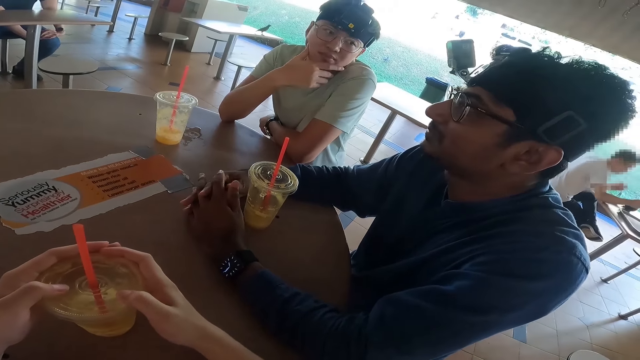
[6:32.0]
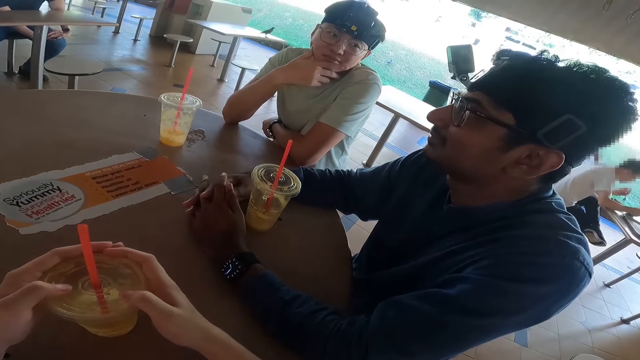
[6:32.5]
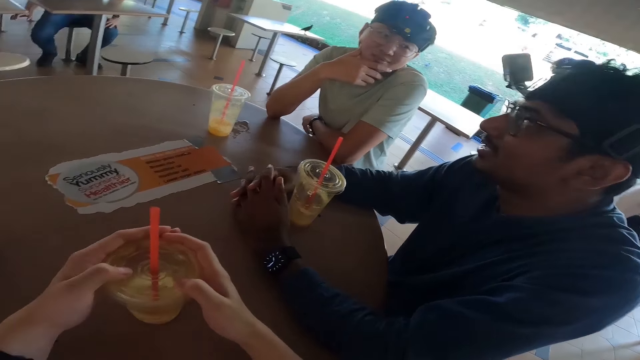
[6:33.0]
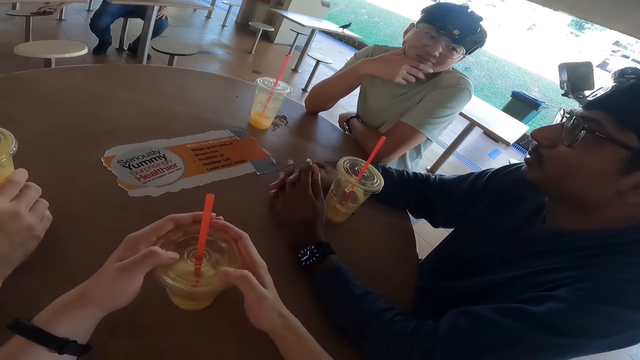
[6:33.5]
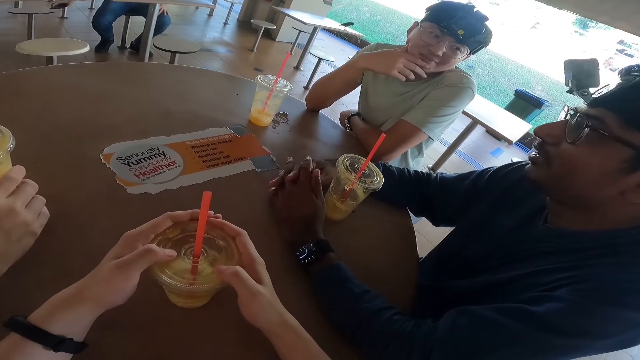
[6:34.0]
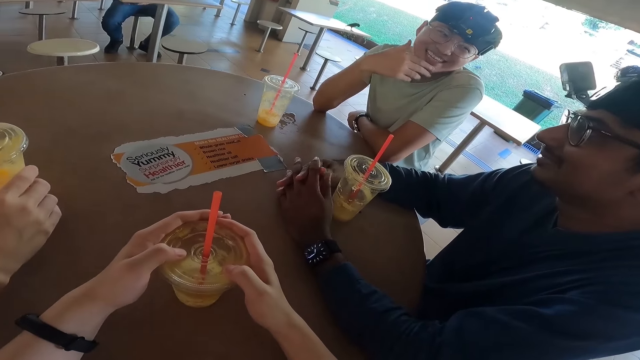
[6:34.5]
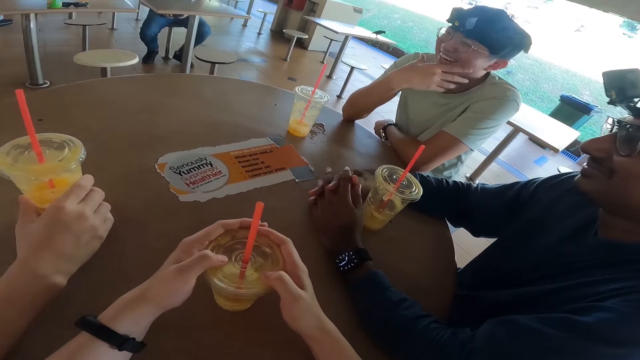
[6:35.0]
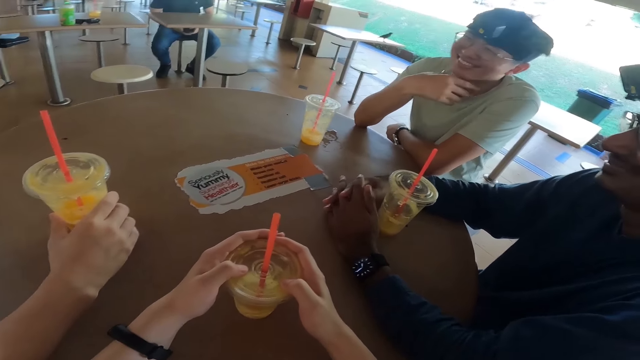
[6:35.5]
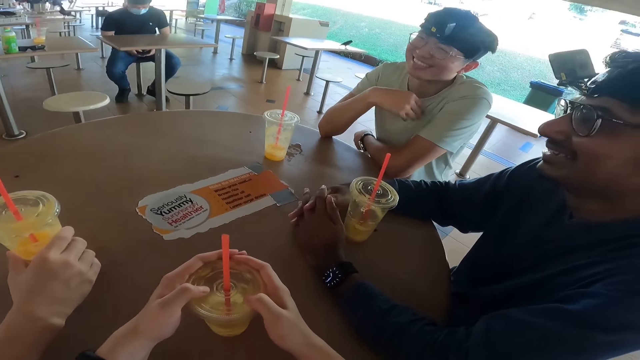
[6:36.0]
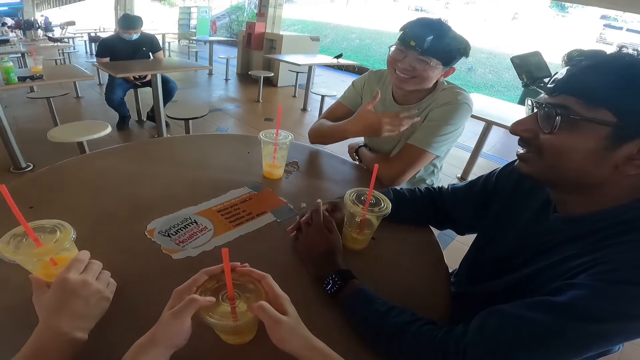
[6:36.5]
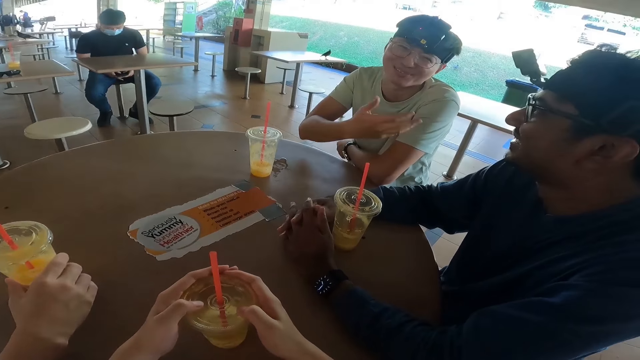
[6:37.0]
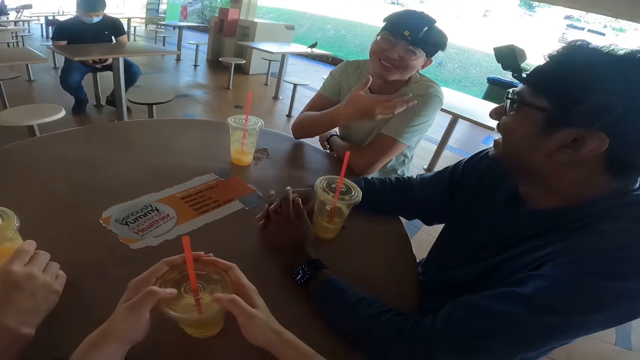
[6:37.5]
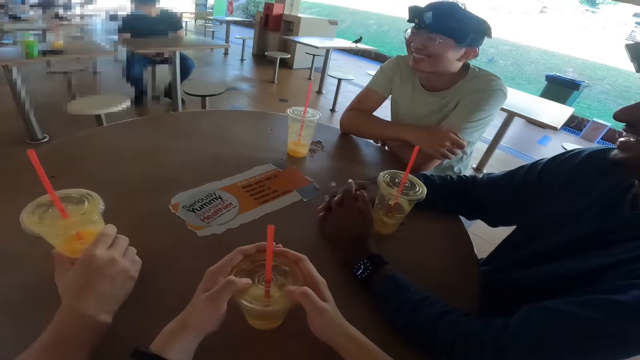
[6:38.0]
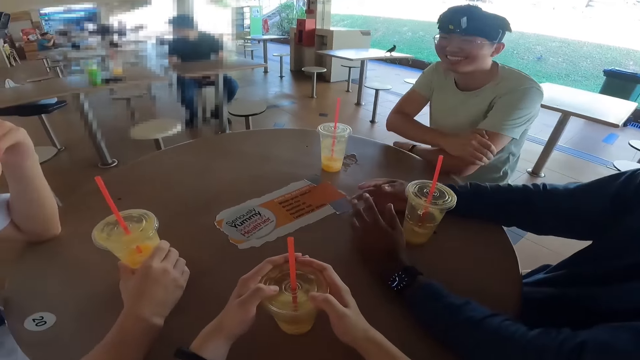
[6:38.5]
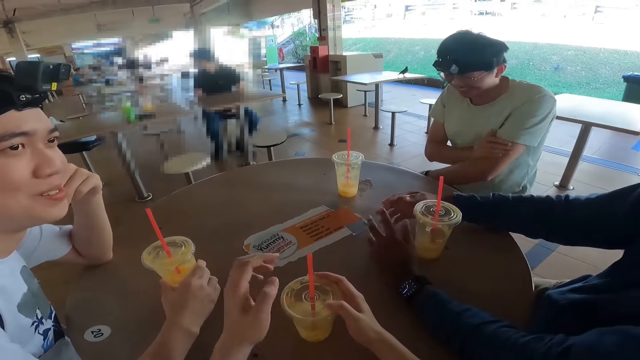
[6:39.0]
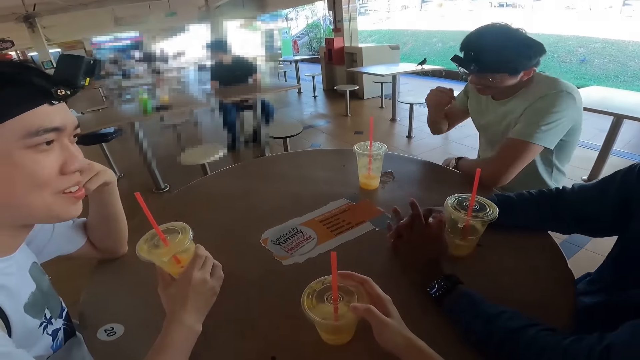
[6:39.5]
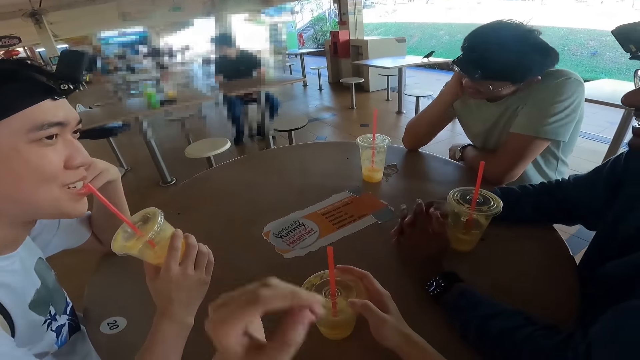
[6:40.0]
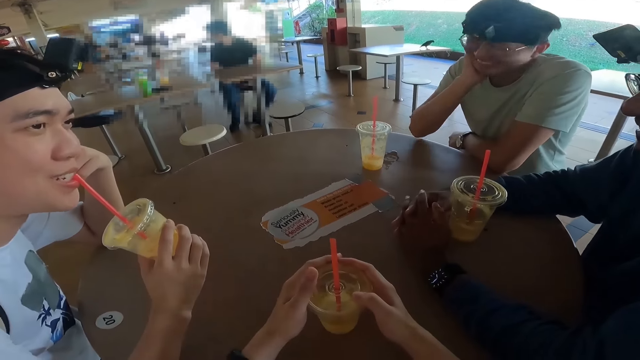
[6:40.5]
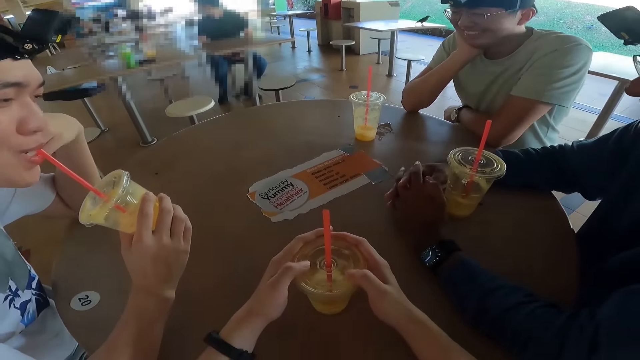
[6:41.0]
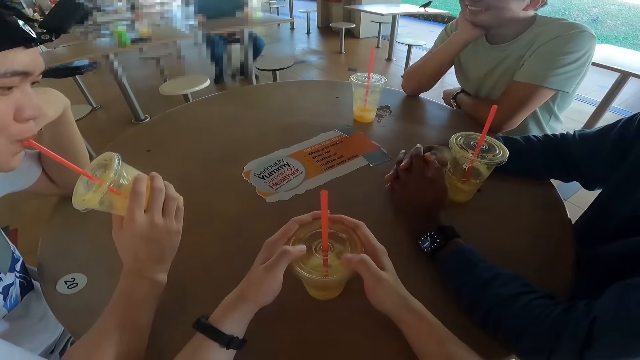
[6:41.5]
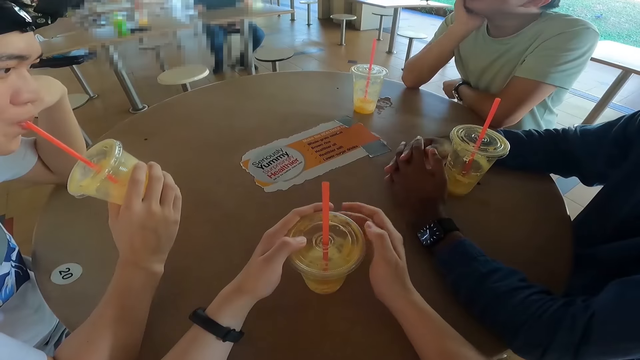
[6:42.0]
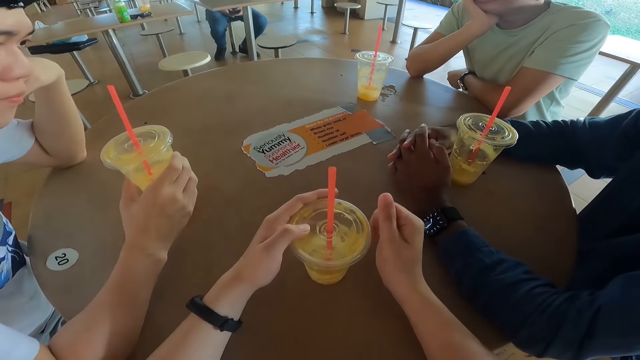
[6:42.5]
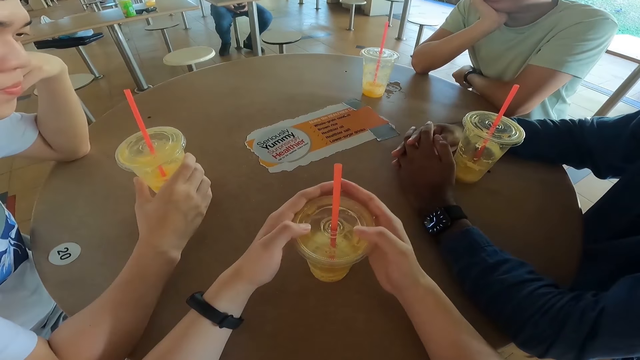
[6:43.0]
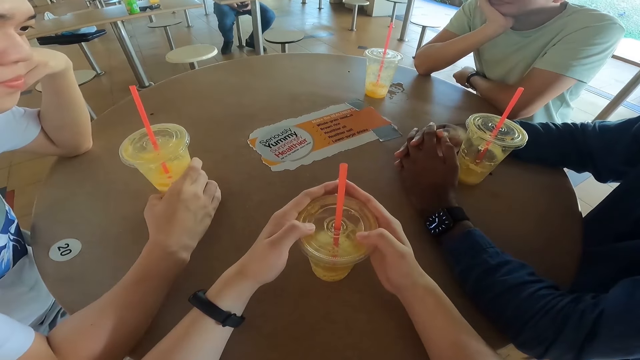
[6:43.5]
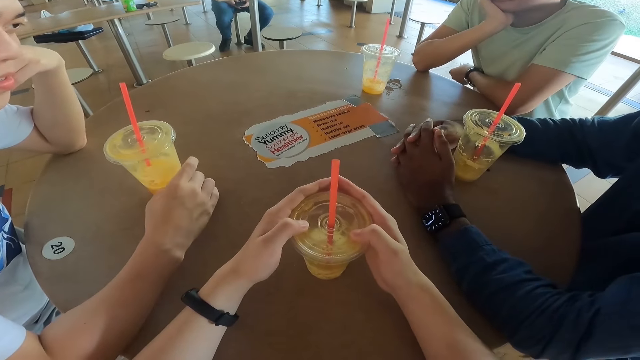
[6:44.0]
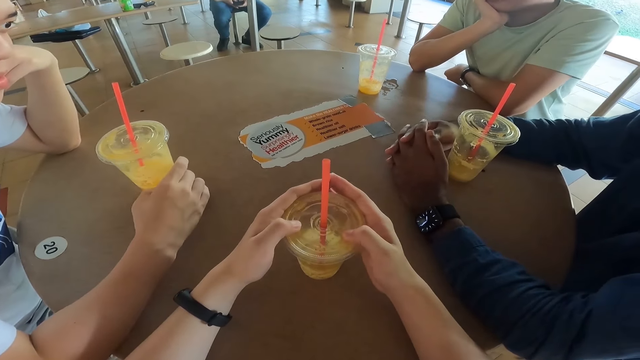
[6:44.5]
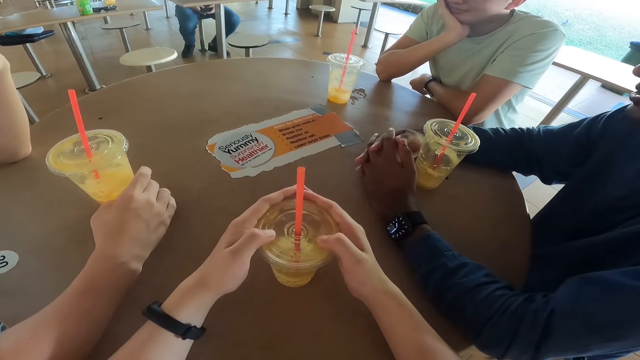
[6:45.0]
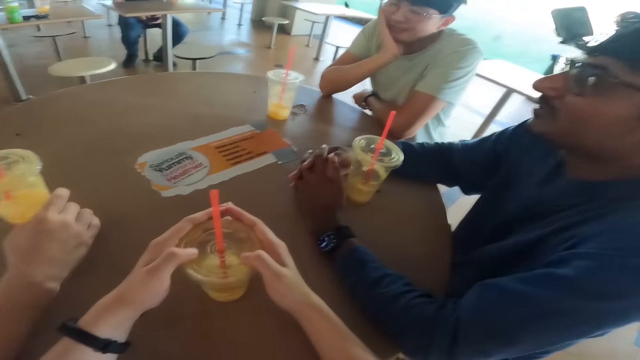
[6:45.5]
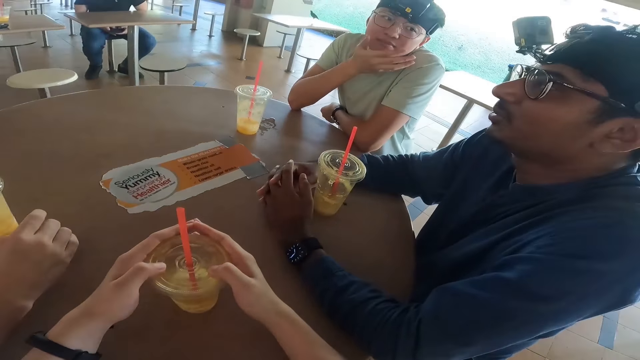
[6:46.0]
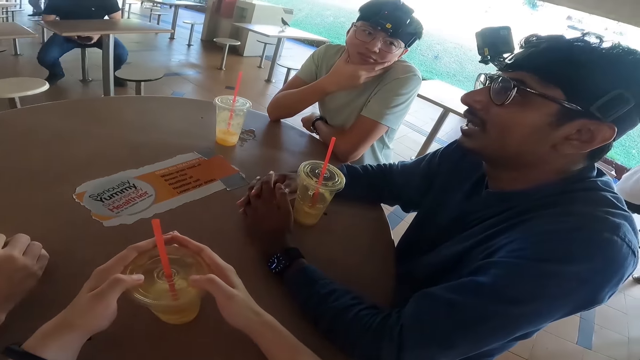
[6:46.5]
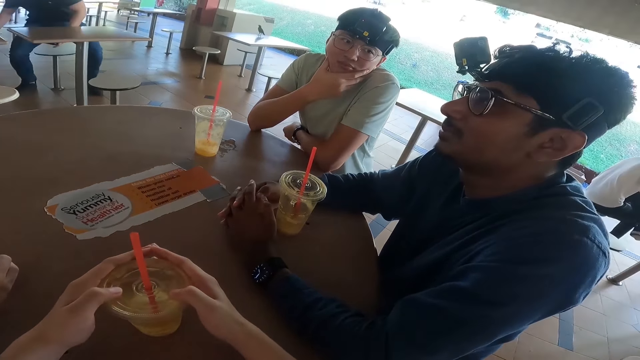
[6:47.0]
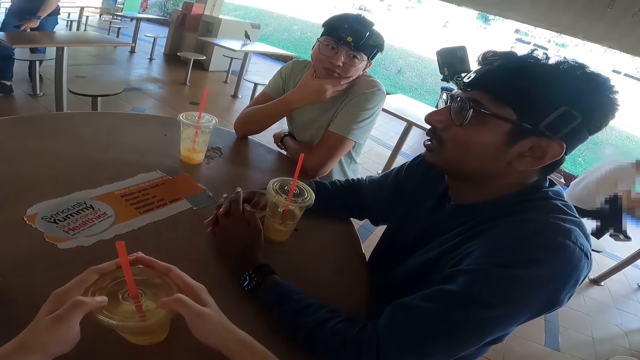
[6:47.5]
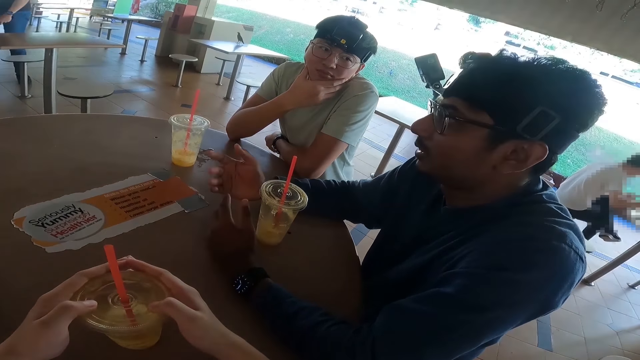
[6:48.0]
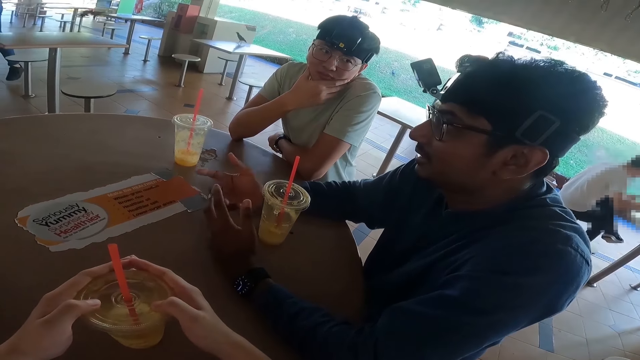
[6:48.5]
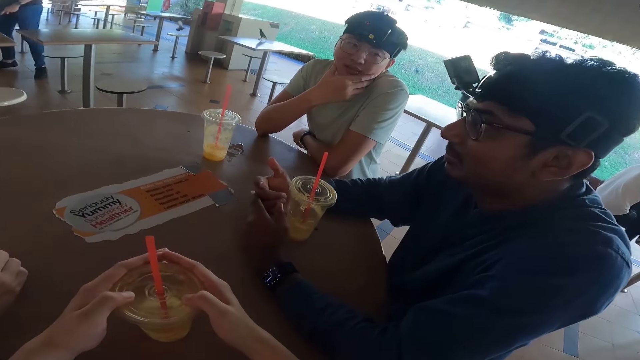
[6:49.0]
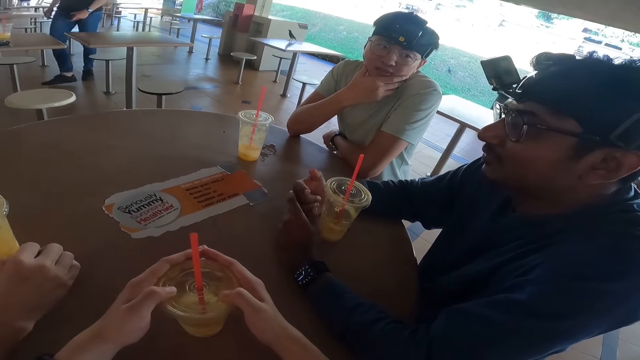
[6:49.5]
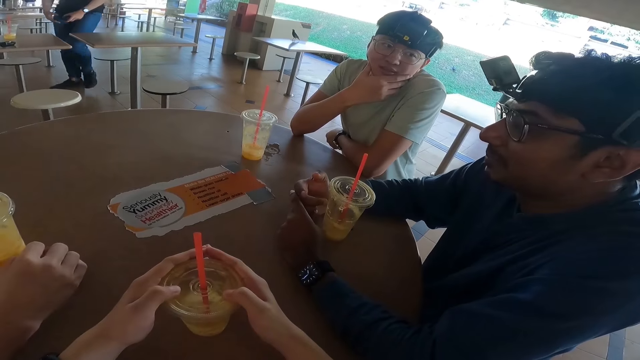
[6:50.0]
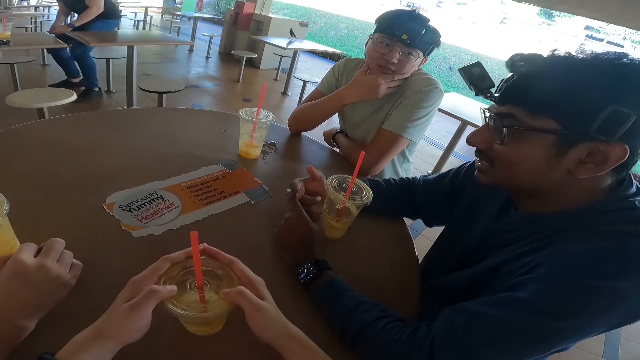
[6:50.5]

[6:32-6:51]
The camera wearer looks at a man.
